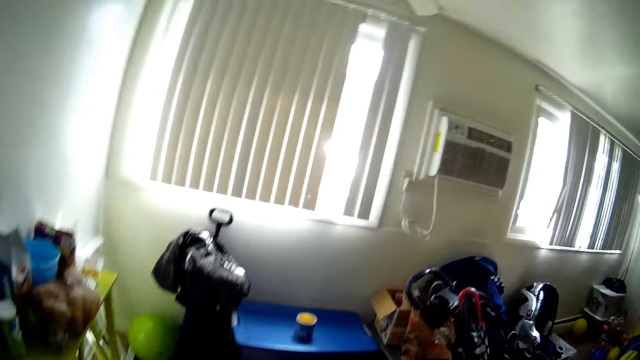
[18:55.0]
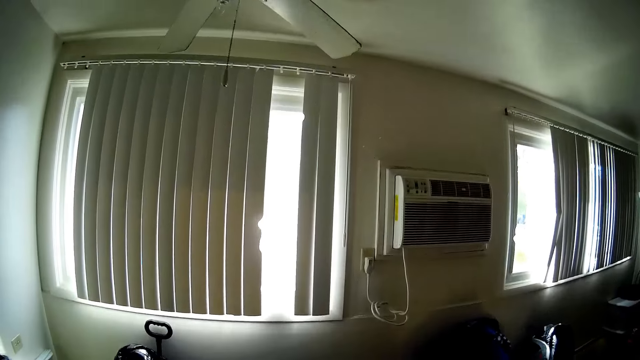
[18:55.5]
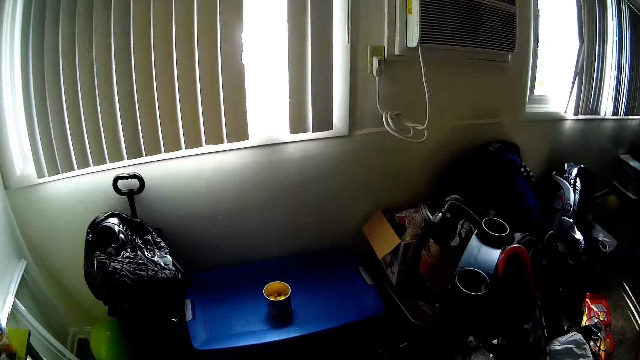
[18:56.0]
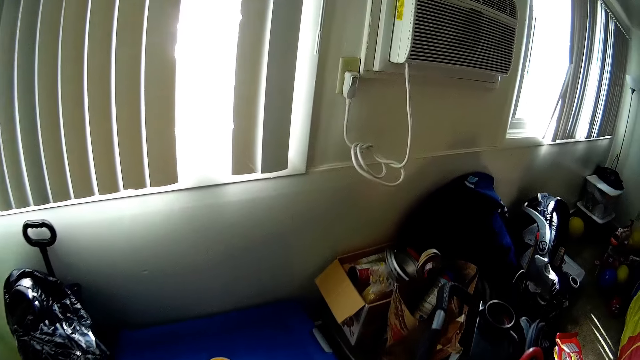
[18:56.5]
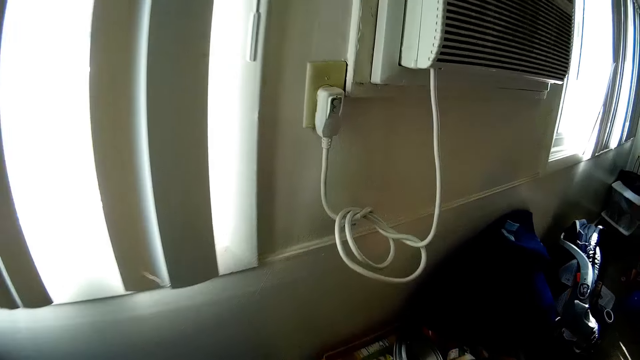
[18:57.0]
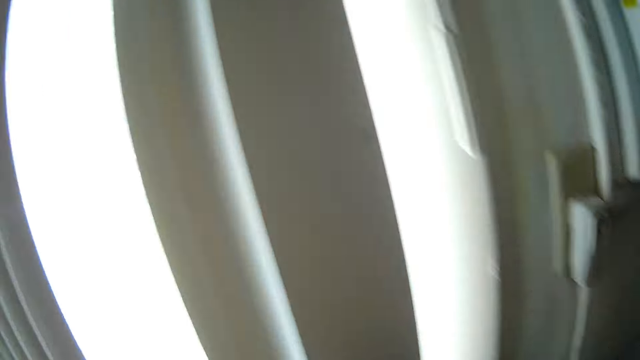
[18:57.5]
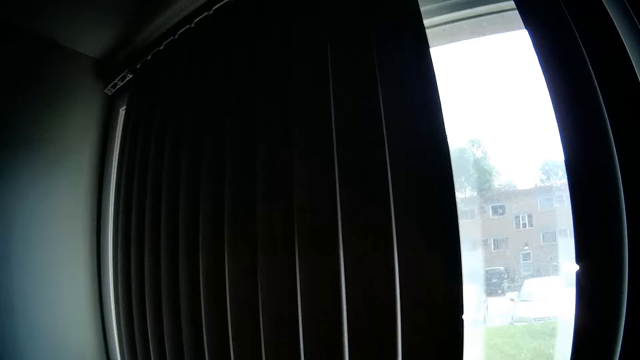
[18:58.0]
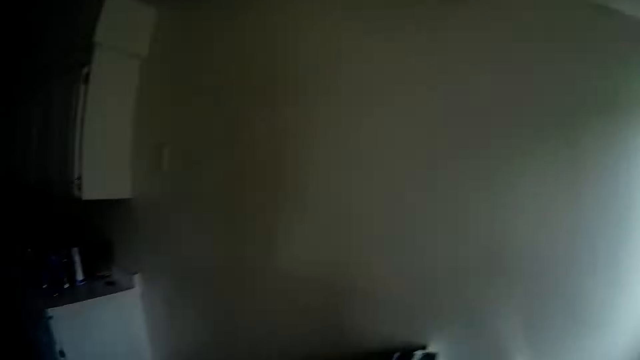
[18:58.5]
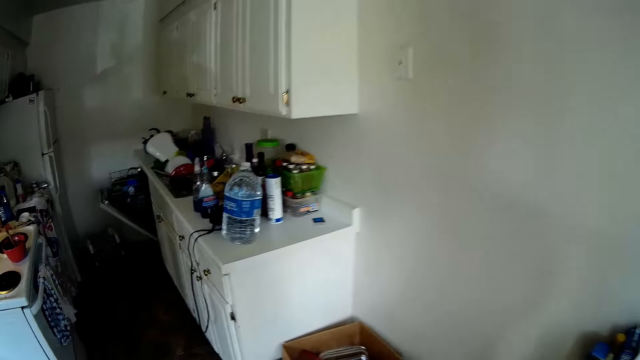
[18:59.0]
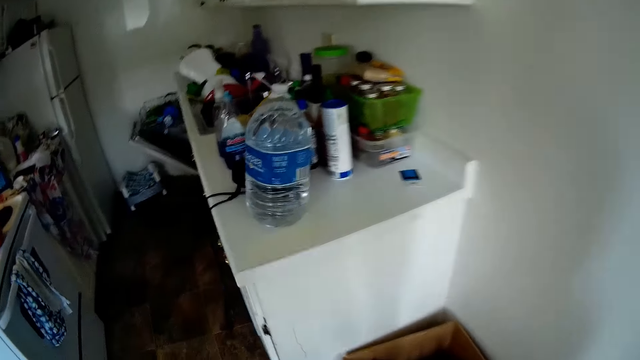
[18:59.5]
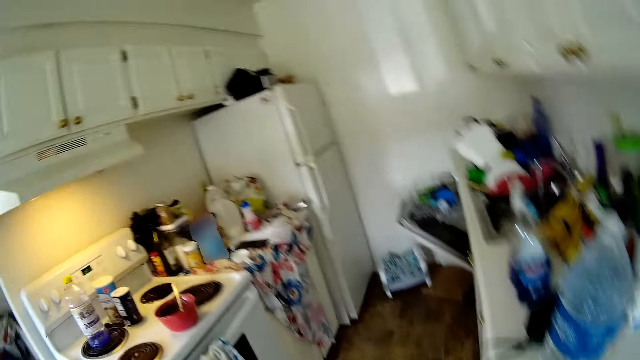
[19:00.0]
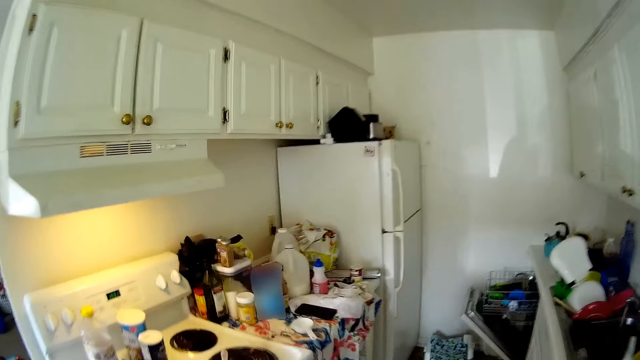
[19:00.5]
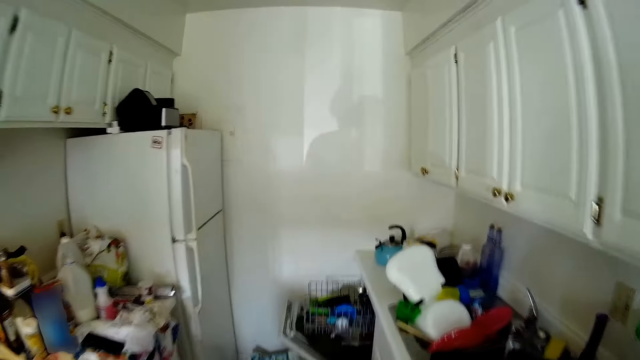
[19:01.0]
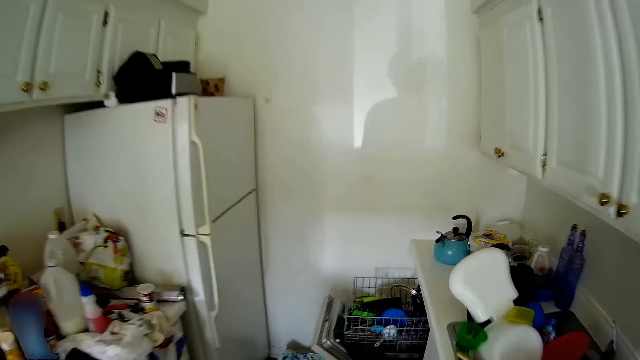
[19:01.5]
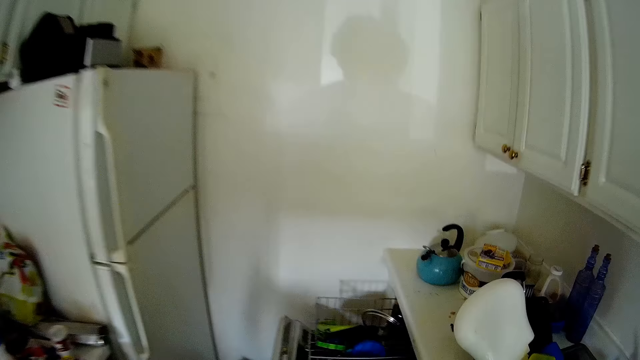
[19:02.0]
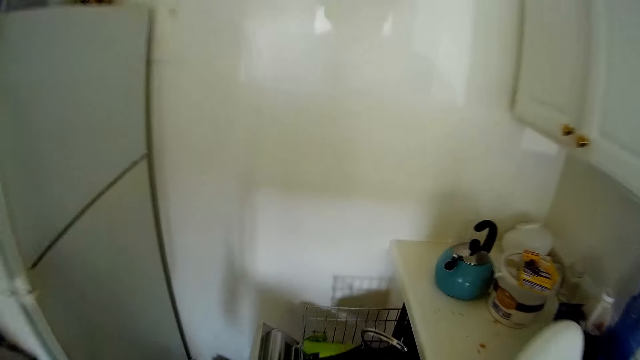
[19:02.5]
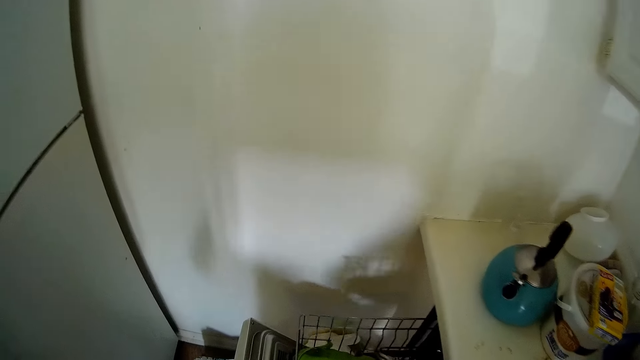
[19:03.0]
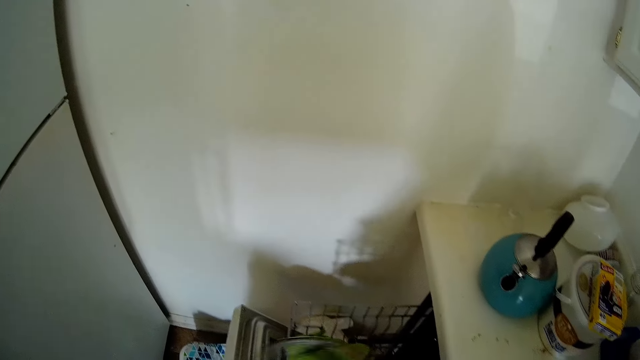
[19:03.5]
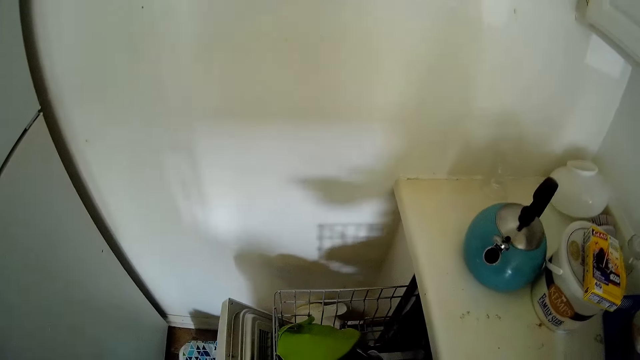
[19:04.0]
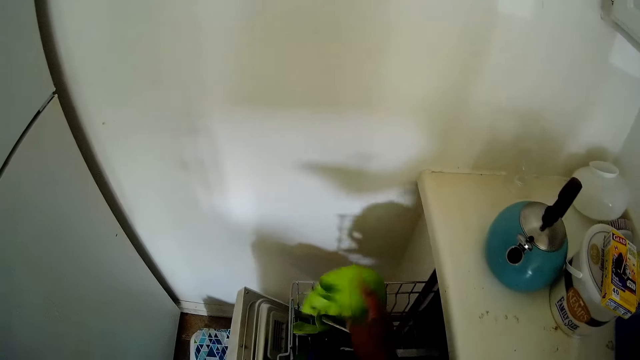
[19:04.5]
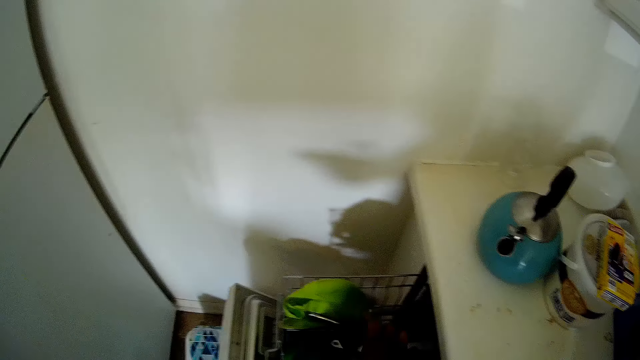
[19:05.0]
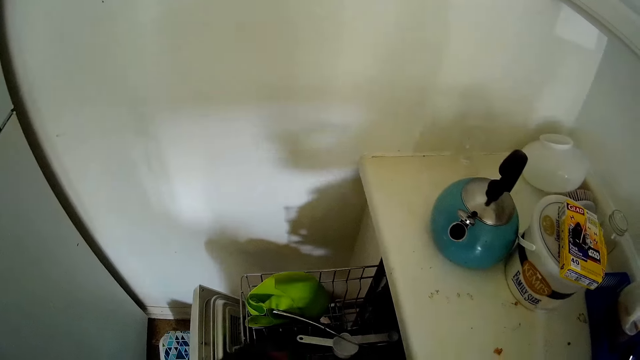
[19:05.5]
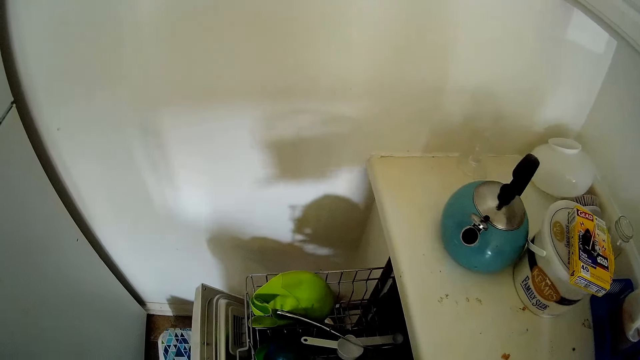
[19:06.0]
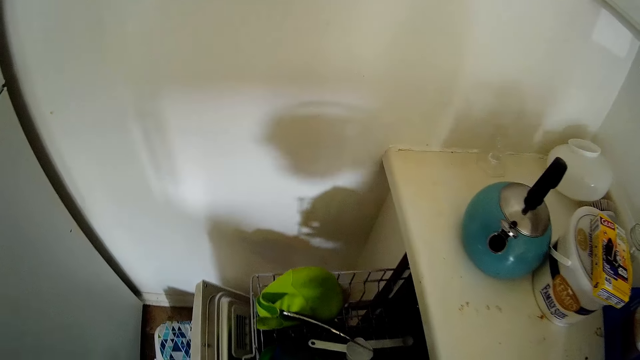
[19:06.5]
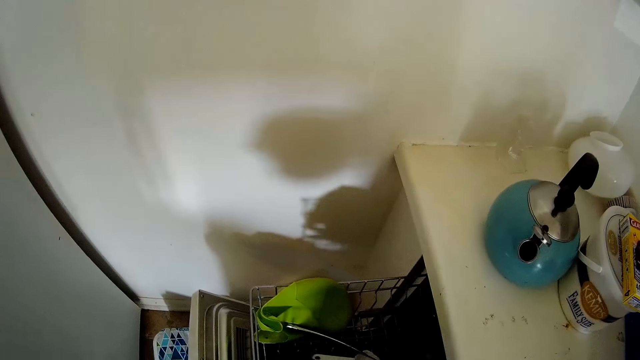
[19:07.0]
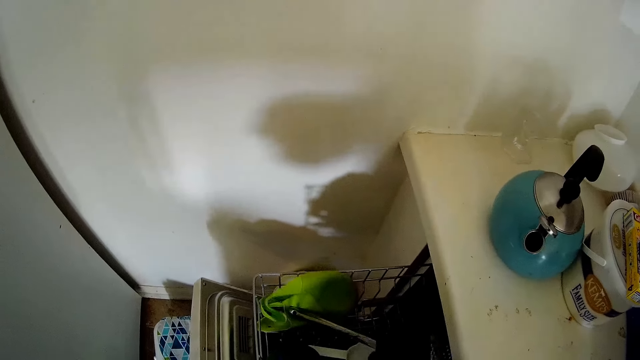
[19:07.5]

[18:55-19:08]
A person interacts with the camera wearer. The camera wearer interacts with the person. The person interacts with the camera wearer. The camera wearer picks a kitchen utensil from the drawer.

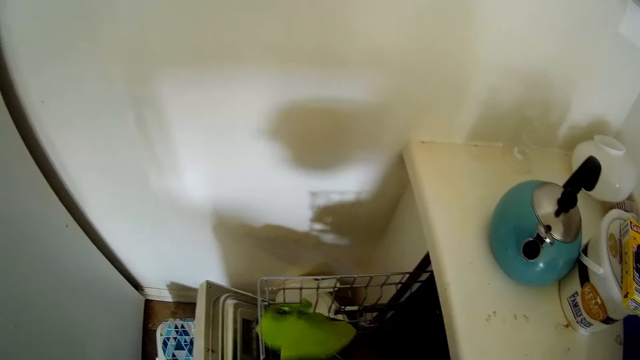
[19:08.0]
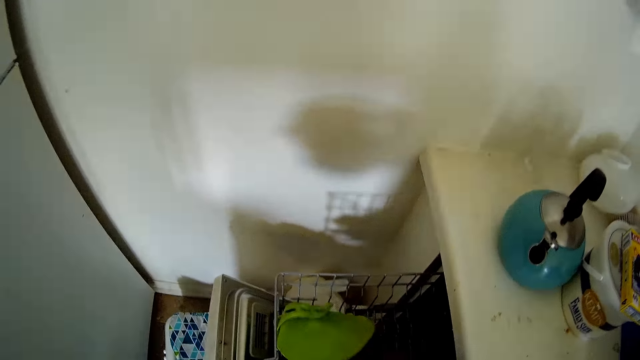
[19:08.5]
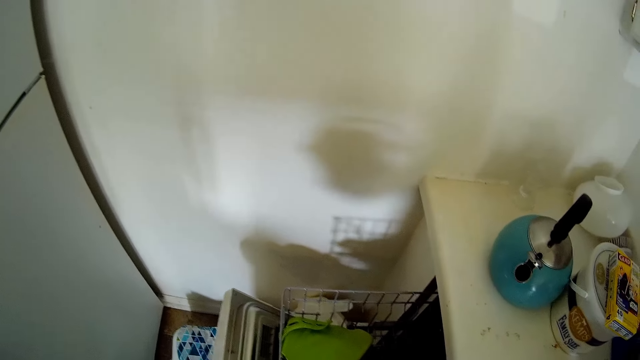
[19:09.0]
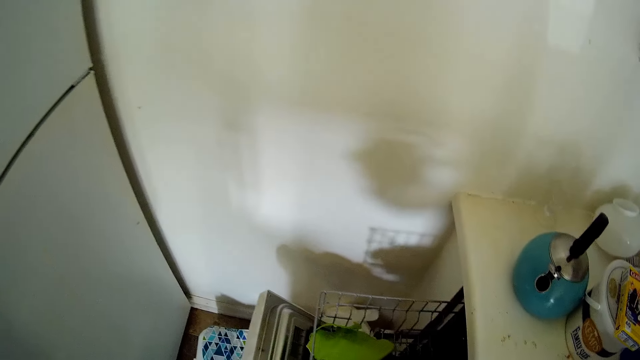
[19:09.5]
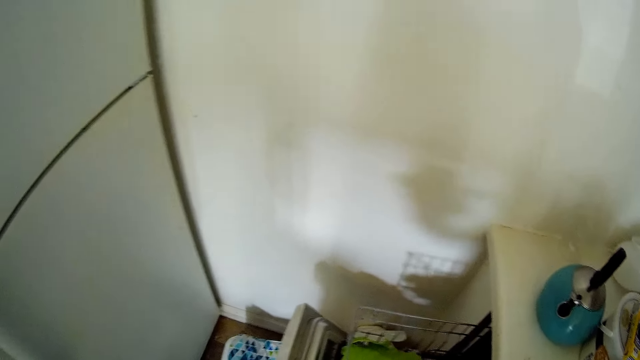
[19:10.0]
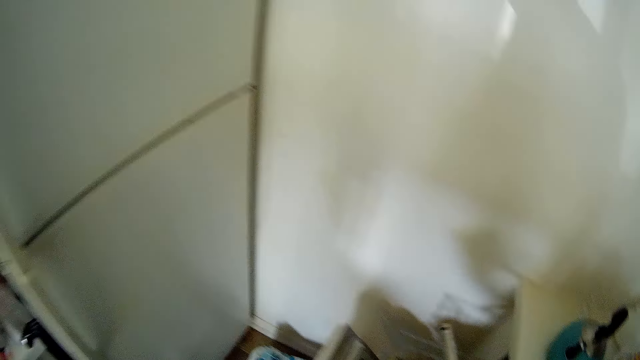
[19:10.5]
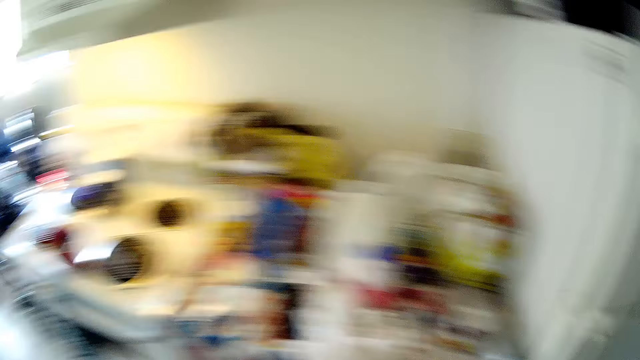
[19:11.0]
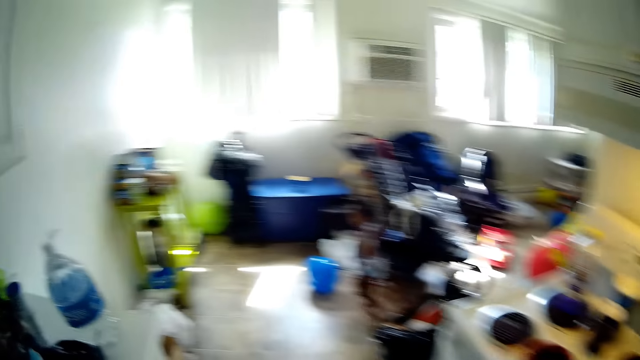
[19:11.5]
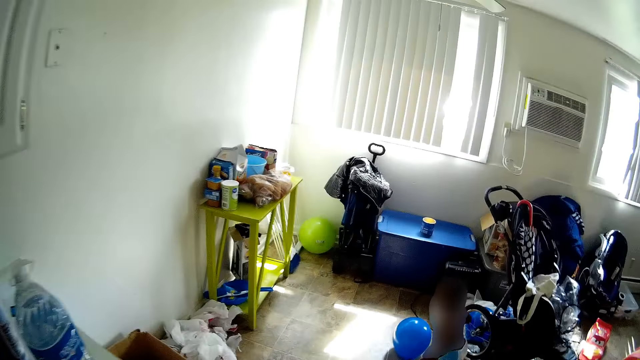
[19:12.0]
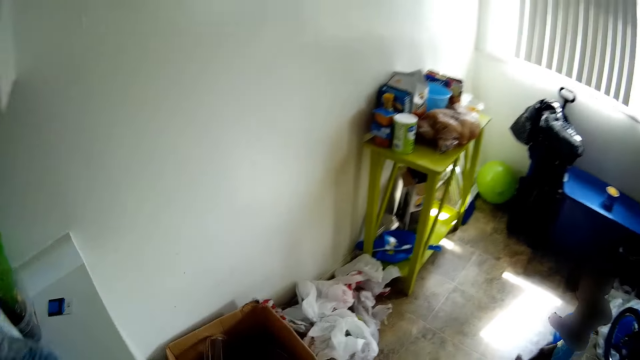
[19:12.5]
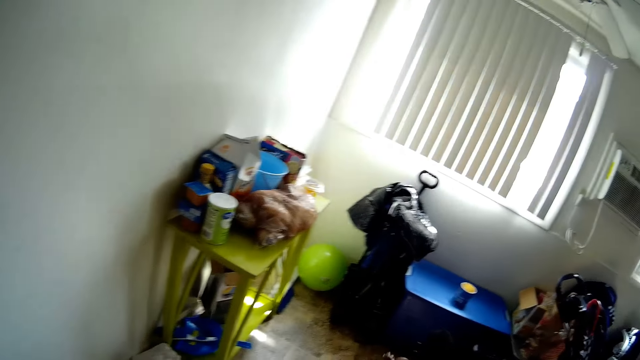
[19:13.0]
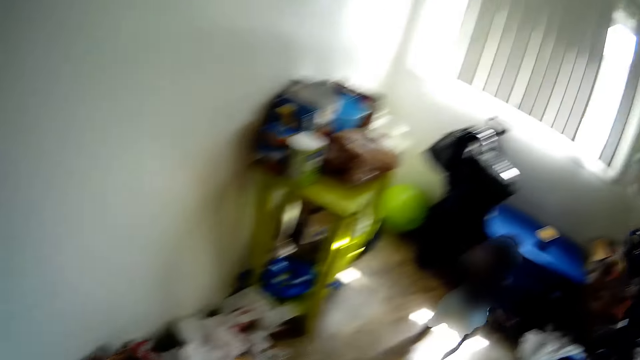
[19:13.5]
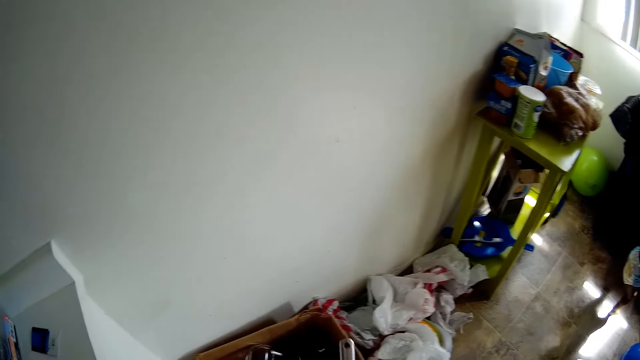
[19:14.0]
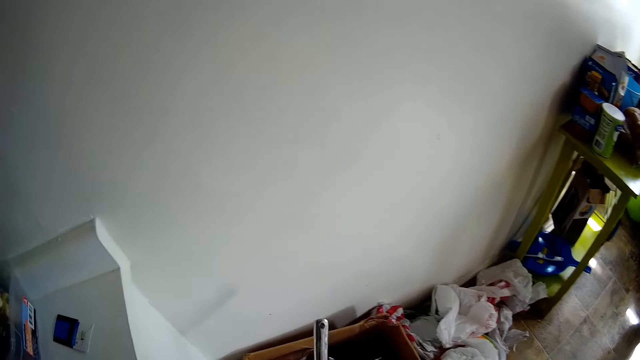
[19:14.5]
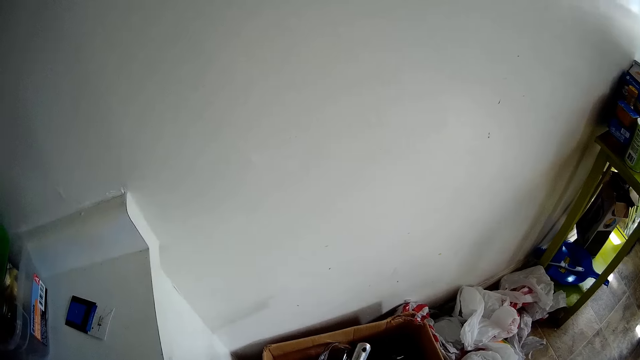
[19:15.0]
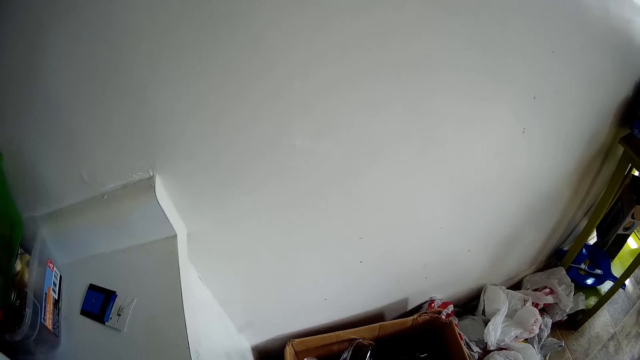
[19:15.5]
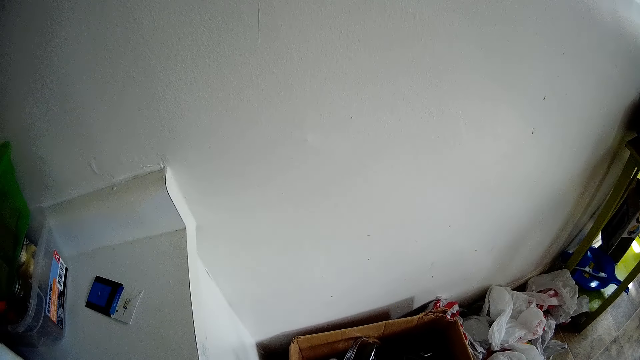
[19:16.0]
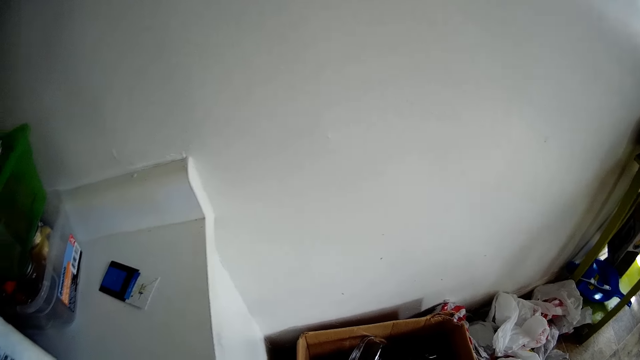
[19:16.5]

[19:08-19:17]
The camera wearer drops the kitchen utensil inside the carton.
